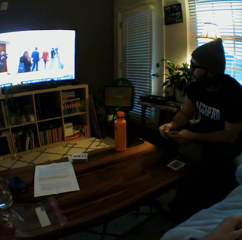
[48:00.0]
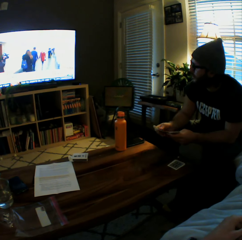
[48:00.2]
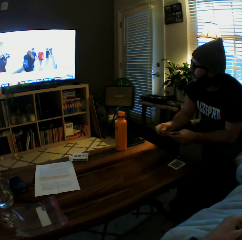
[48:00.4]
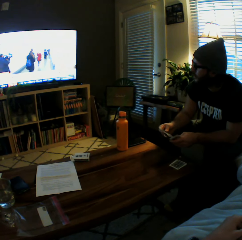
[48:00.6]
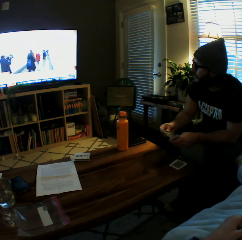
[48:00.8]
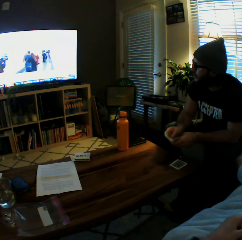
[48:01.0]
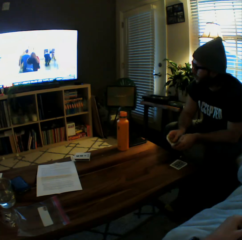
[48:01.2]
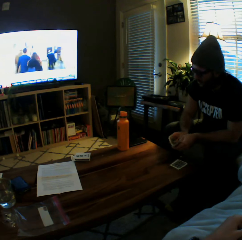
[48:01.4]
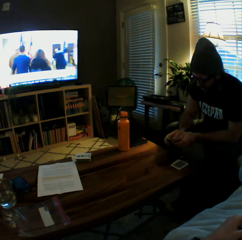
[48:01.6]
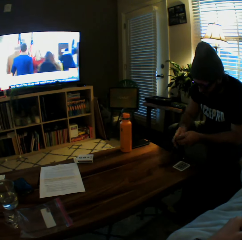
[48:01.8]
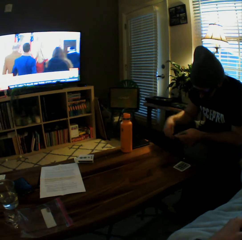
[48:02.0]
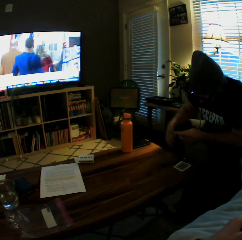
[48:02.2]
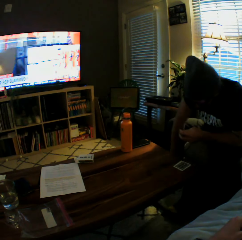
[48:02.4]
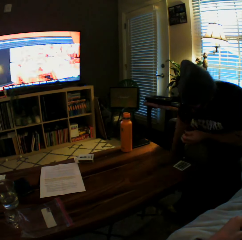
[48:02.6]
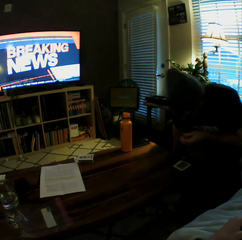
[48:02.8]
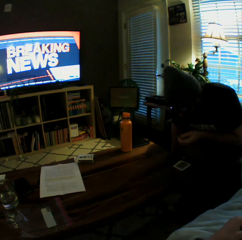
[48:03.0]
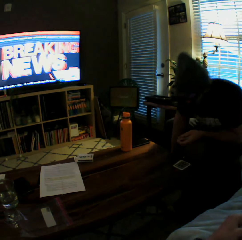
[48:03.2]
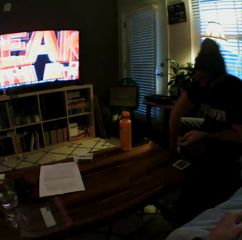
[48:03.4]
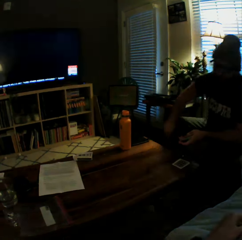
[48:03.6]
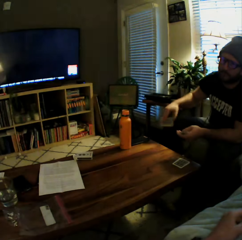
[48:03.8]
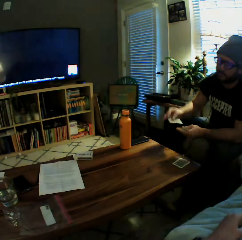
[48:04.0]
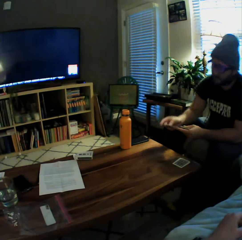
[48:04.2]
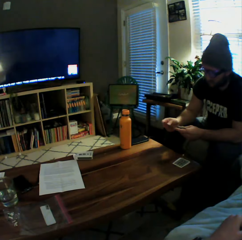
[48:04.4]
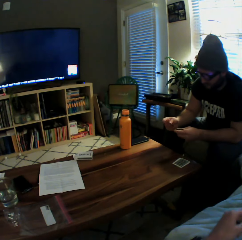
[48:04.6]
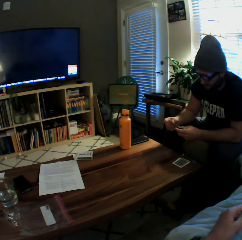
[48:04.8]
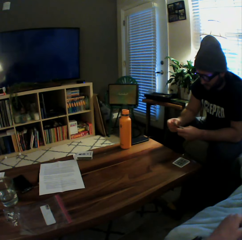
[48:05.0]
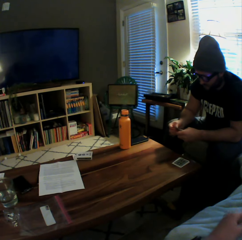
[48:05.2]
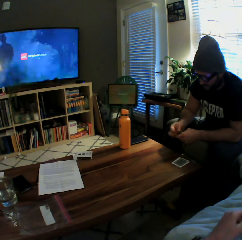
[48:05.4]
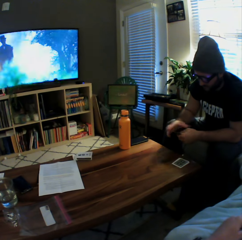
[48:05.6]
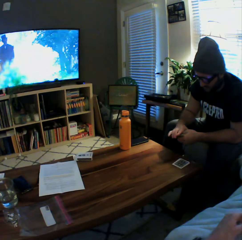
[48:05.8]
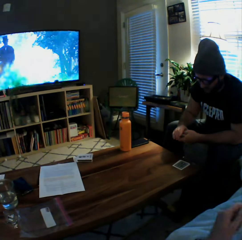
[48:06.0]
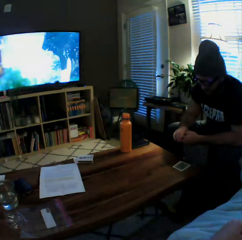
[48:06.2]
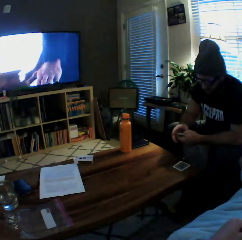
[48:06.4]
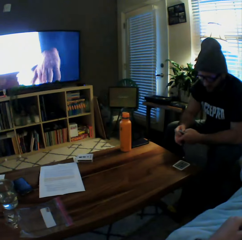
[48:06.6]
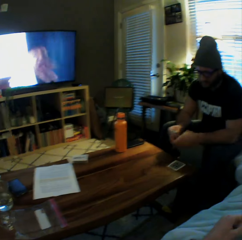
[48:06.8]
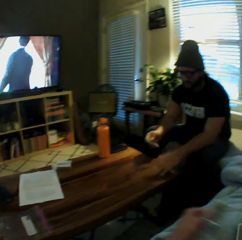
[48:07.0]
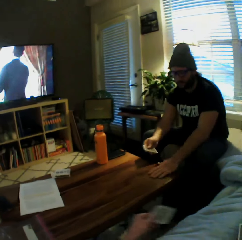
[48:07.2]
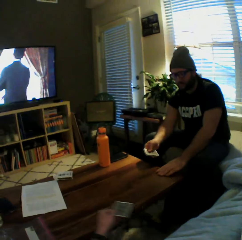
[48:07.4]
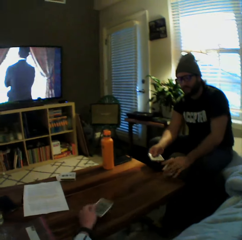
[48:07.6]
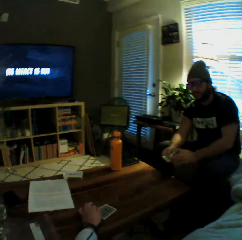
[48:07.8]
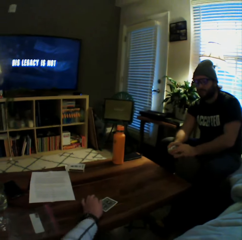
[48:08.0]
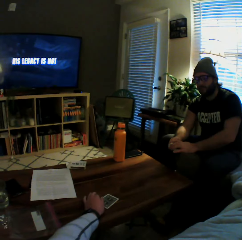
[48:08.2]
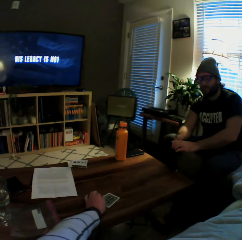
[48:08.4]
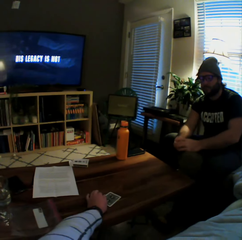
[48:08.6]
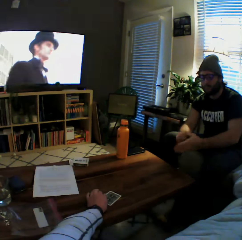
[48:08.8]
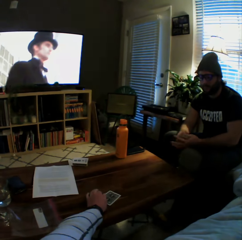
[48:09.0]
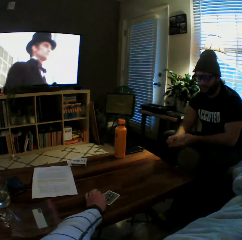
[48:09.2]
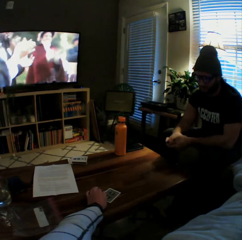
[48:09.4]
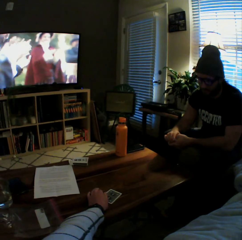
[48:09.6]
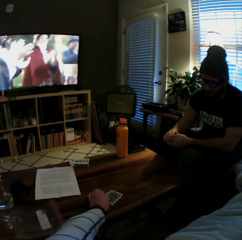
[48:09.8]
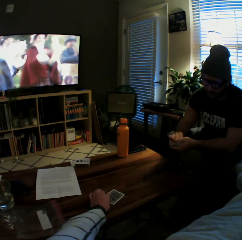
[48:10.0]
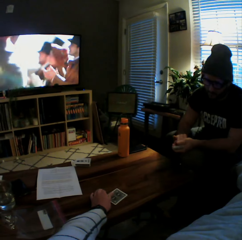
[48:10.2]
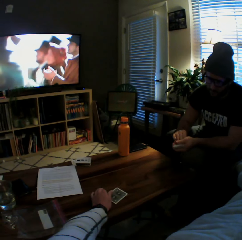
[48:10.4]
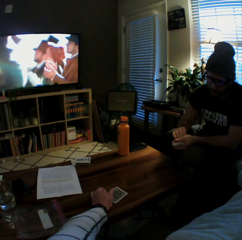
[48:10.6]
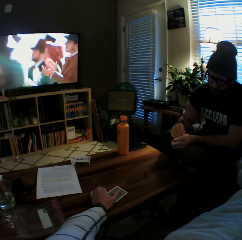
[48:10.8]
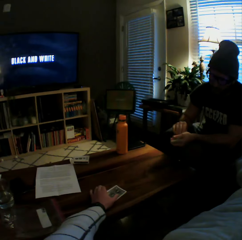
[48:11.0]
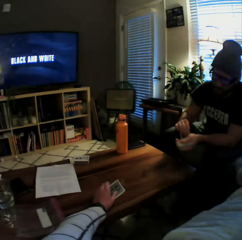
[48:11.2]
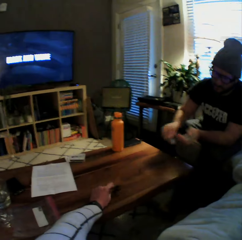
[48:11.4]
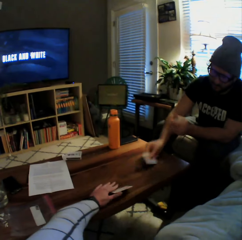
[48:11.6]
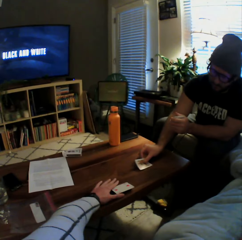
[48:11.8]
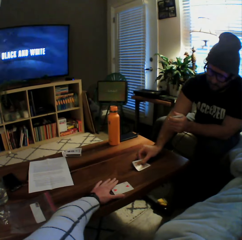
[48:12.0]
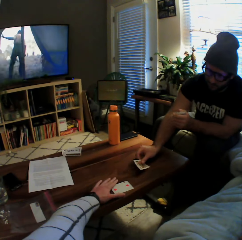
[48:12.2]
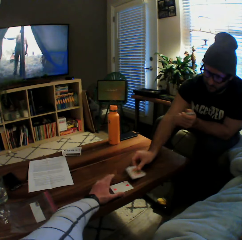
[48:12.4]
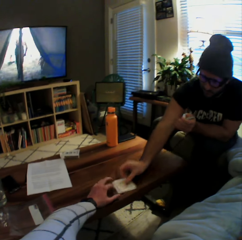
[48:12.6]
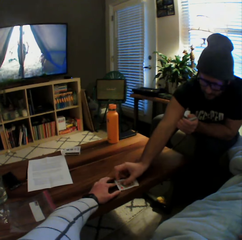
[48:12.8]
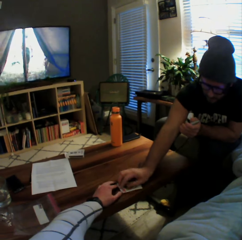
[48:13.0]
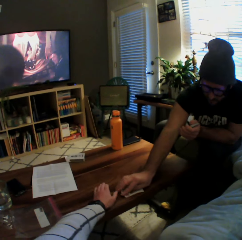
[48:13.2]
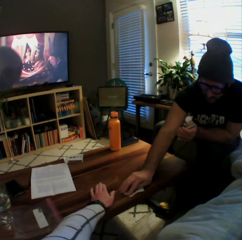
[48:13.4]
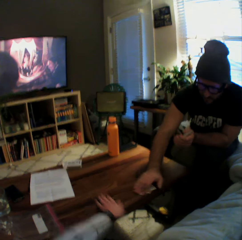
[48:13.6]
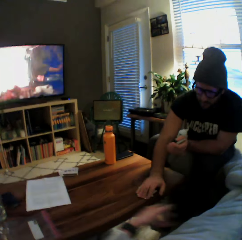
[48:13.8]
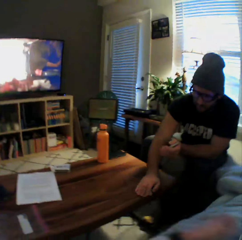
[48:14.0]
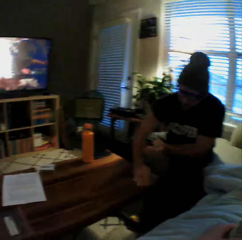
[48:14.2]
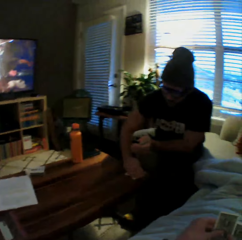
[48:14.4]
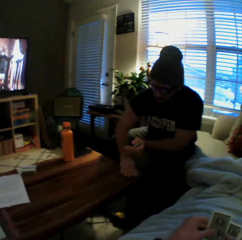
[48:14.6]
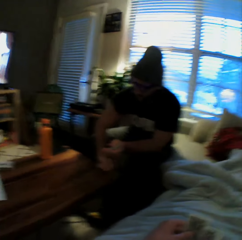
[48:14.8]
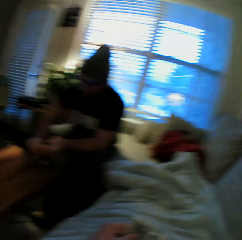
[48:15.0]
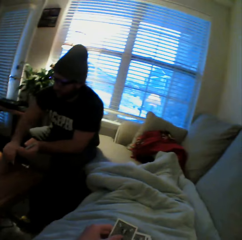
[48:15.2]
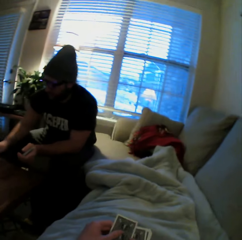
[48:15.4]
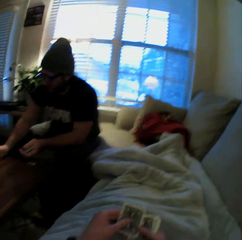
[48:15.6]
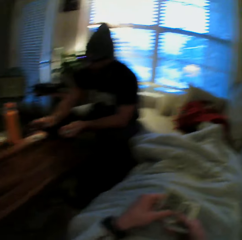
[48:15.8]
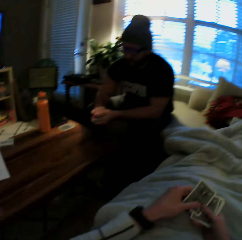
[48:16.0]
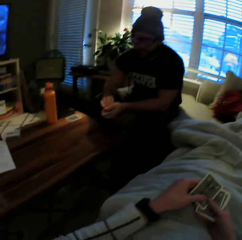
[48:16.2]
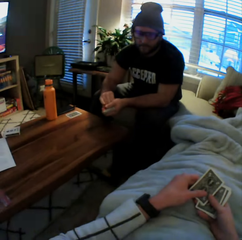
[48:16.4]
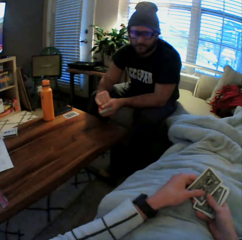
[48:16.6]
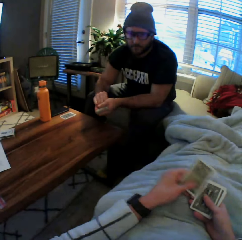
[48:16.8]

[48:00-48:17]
A man picks a card from the floor with his right hand. The man arranges the cards in both his hands. The man picks a card on the table. The camera wearer picks some cards from the table with her left hand. She plays a card on the table with her right hand. The man arranges the cards in both his hands. The camera wearer turns the card on the table over with her left hand. The man plays a card on the table with his right hand. The man picks a card on the table. The man moves the cards on the table with his right hand.

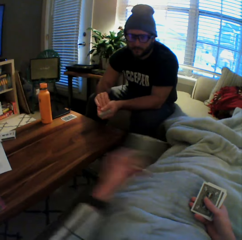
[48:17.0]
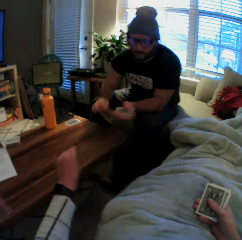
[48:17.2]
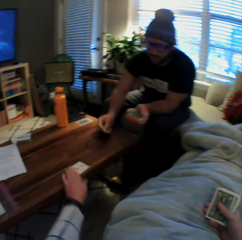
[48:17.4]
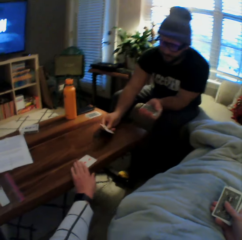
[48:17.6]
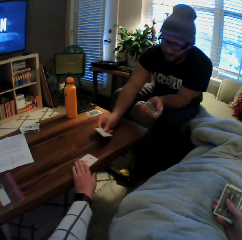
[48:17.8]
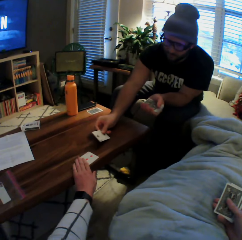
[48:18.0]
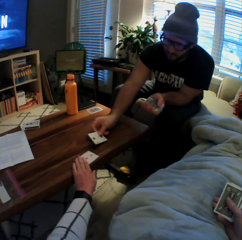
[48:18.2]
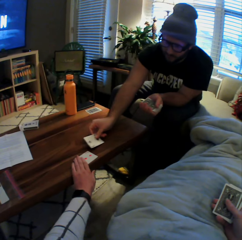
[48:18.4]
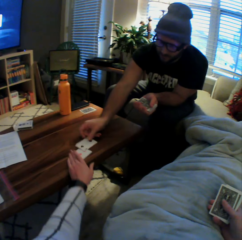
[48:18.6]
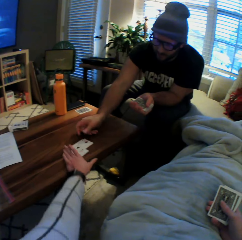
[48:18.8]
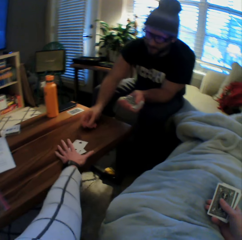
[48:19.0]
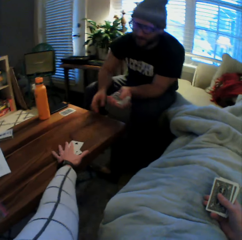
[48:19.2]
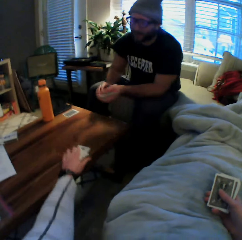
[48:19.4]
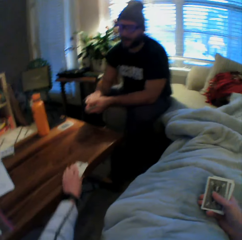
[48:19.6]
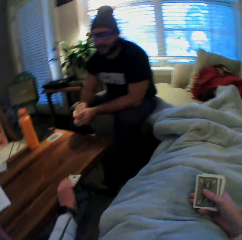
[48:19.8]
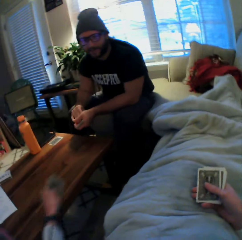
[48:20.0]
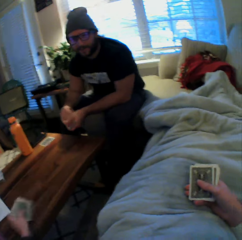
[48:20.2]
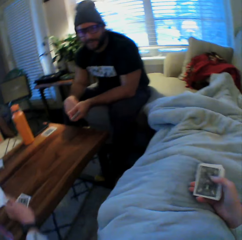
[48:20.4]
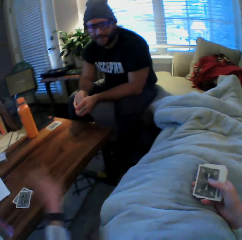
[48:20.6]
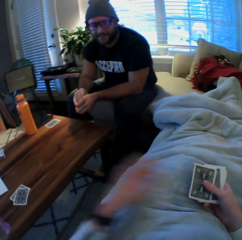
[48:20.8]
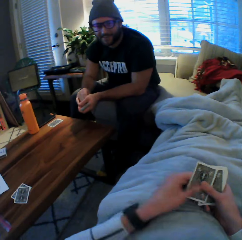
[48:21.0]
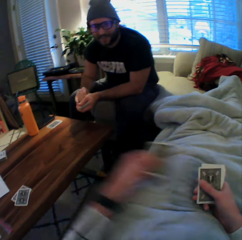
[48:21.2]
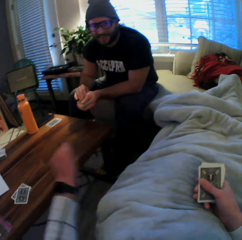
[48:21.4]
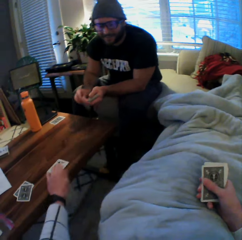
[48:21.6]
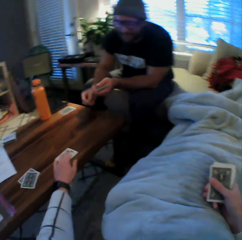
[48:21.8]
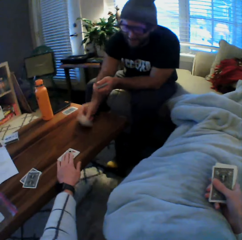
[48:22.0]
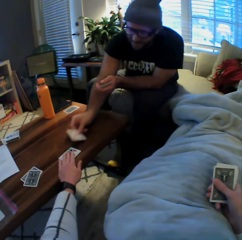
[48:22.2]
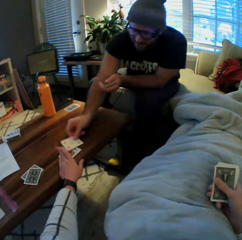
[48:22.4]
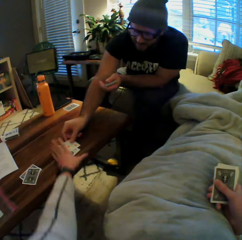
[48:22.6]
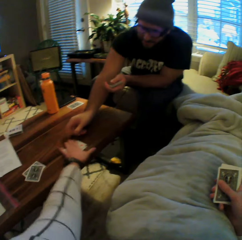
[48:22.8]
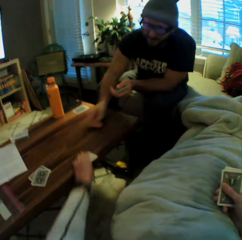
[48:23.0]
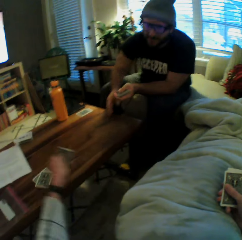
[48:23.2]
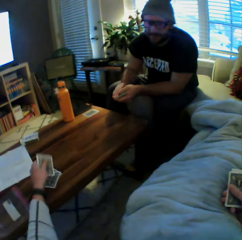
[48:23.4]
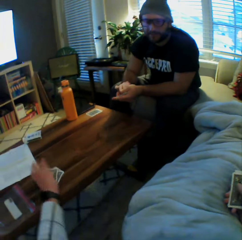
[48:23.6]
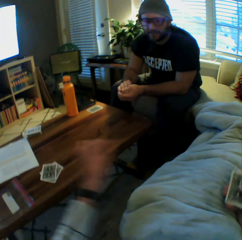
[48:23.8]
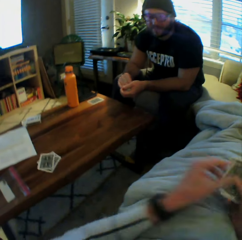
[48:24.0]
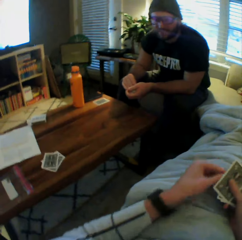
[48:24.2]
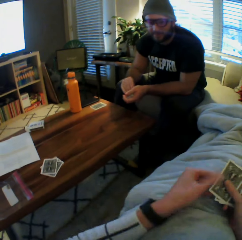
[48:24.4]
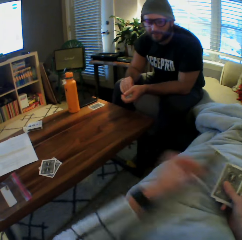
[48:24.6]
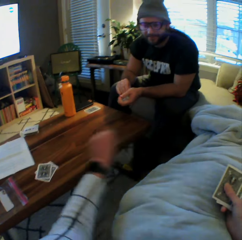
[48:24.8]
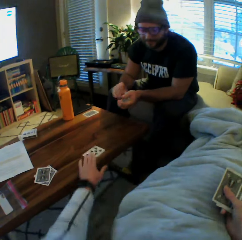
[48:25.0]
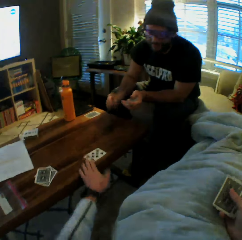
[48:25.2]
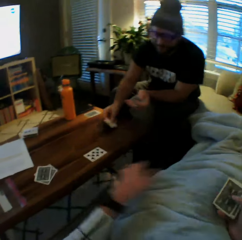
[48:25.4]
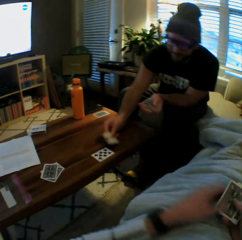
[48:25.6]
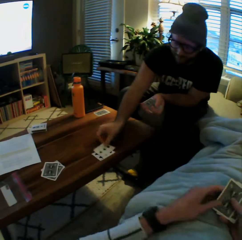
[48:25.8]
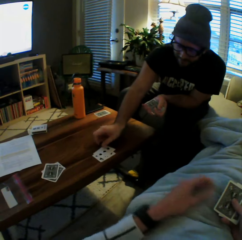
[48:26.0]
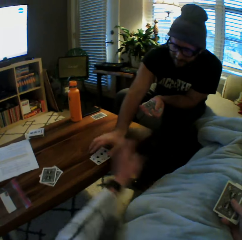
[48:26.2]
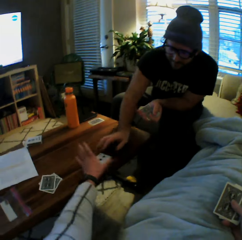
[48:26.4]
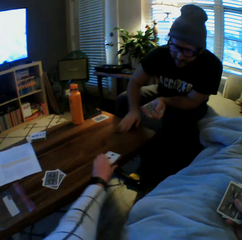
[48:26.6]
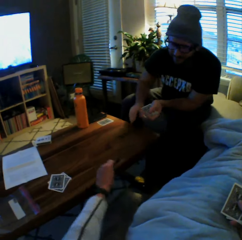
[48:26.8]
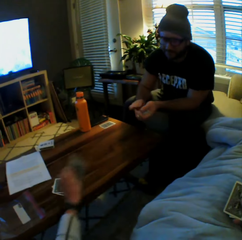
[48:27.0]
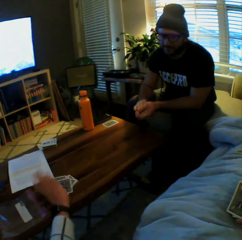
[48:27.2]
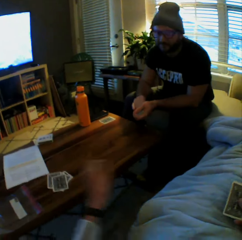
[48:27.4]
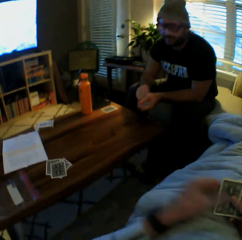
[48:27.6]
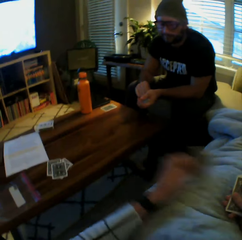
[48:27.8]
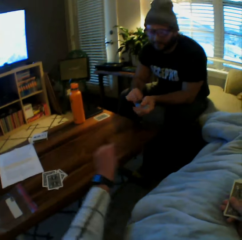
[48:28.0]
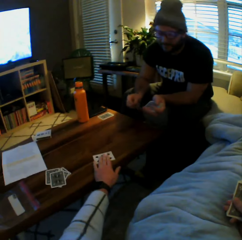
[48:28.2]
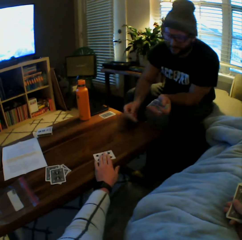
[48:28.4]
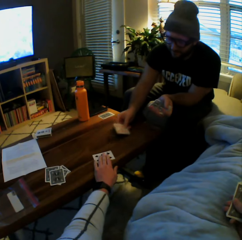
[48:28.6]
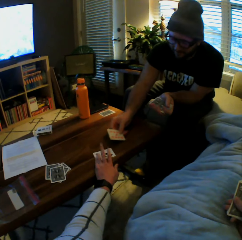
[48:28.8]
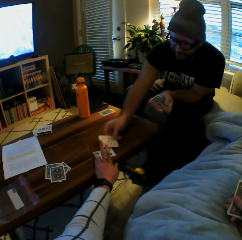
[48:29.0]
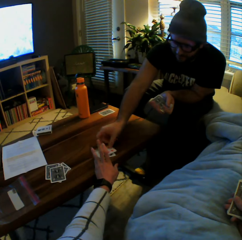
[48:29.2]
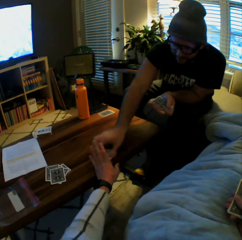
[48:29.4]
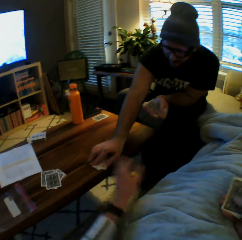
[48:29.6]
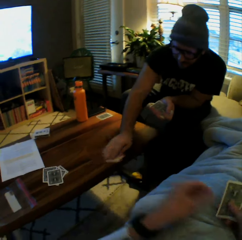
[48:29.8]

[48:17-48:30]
The camera wearer plays another card on the table with her right hand. A man plays another card on the table with his right hand. The camera wearer picks the cards from the table with her right hand. She drops the cards on the table with her right hand. She plays another card on the table with her right hand. The man plays another card on the table with his right hand. The camera wearer picks the cards from the table with her right hand. She drops the cards on the table with her right hand. She plays another card on the table with her right hand. The man plays another card on the table with his right hand. The camera wearer picks the cards from the table with her right hand. She drops the cards on the table with her right hand. She plays another card on the table with her right hand. The man plays another card on the table with his right hand.
